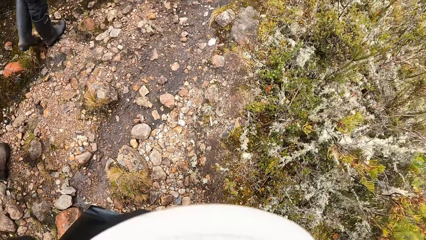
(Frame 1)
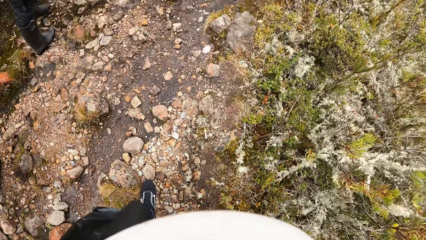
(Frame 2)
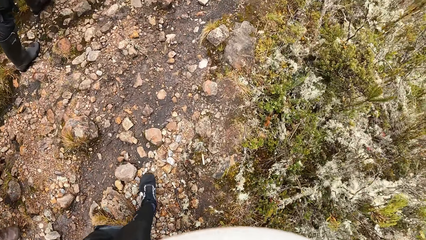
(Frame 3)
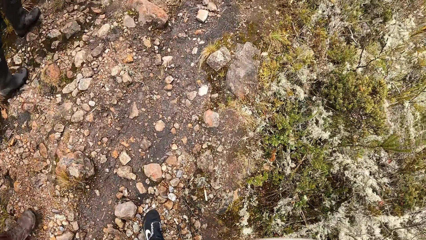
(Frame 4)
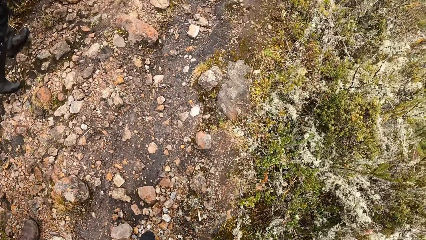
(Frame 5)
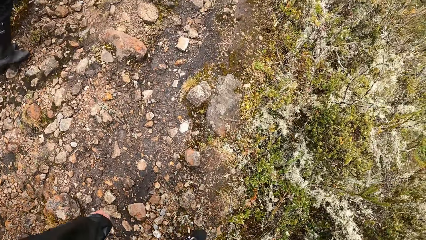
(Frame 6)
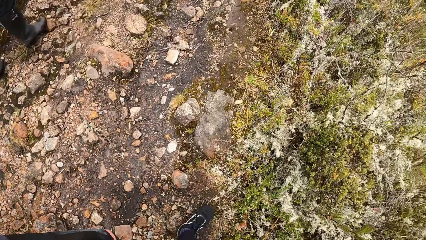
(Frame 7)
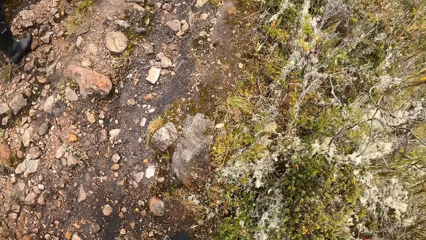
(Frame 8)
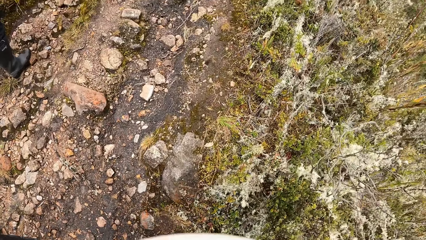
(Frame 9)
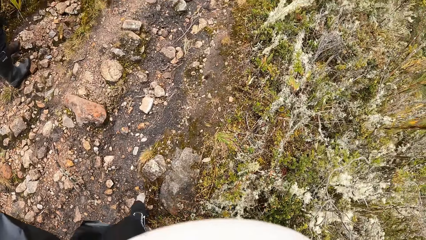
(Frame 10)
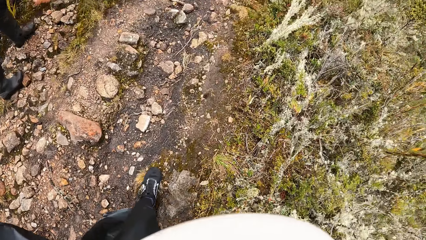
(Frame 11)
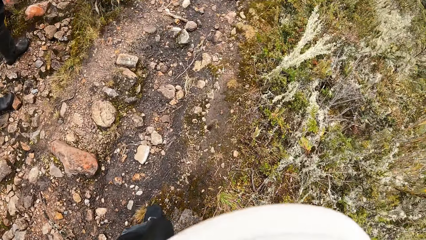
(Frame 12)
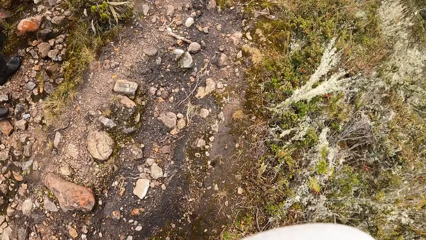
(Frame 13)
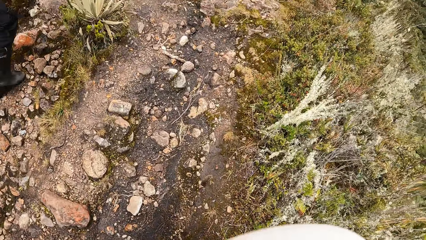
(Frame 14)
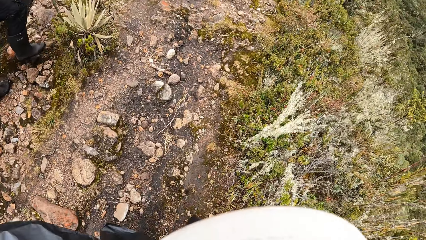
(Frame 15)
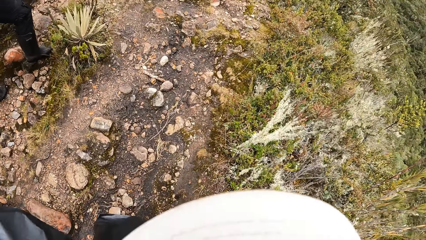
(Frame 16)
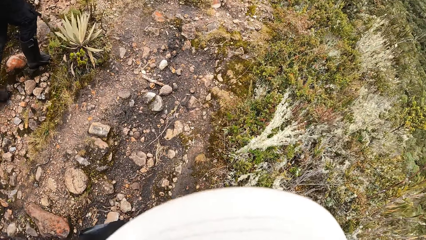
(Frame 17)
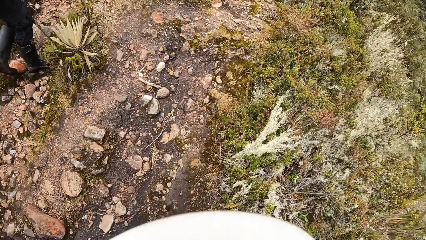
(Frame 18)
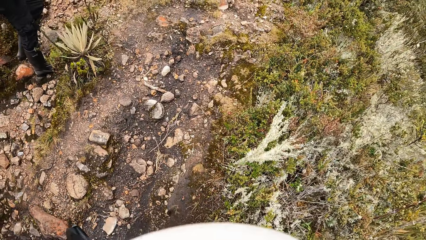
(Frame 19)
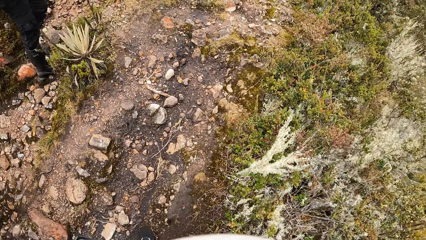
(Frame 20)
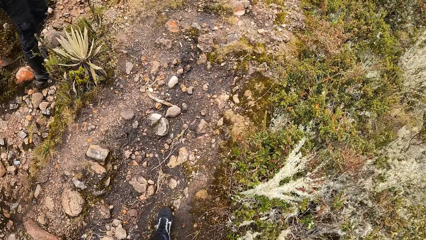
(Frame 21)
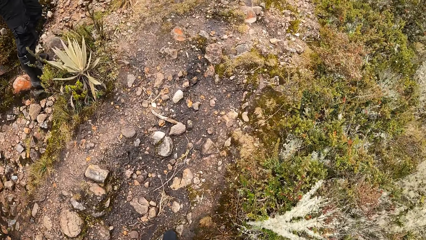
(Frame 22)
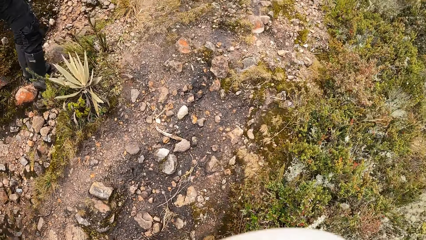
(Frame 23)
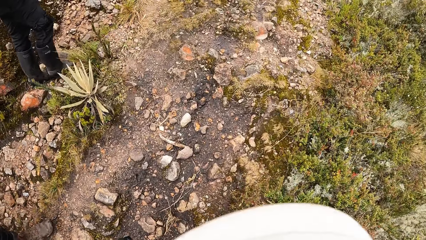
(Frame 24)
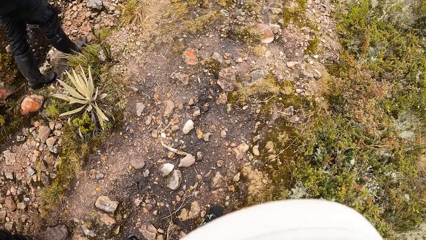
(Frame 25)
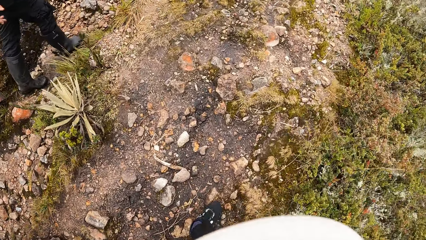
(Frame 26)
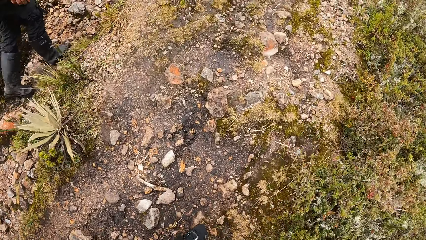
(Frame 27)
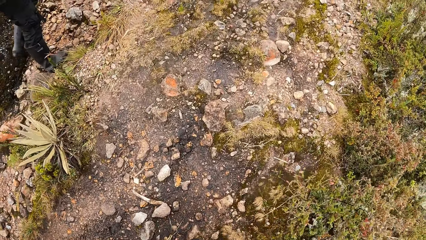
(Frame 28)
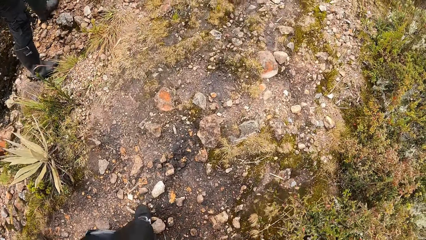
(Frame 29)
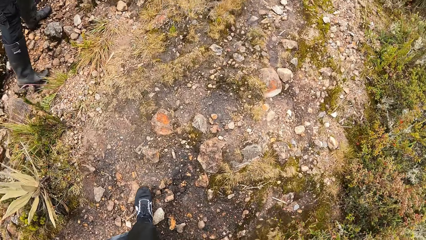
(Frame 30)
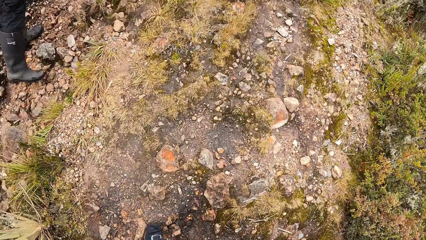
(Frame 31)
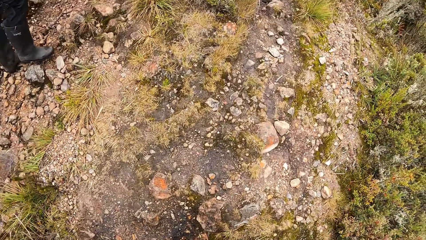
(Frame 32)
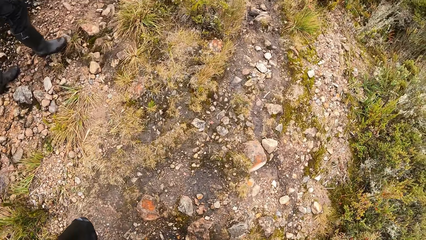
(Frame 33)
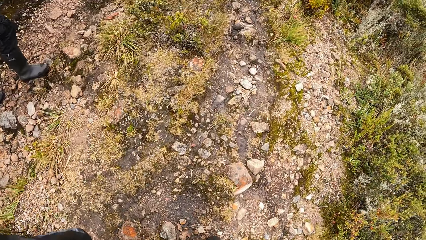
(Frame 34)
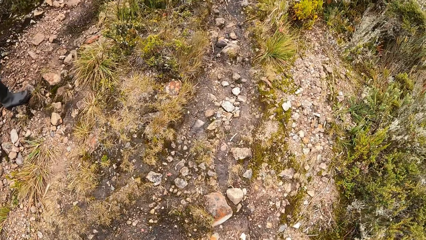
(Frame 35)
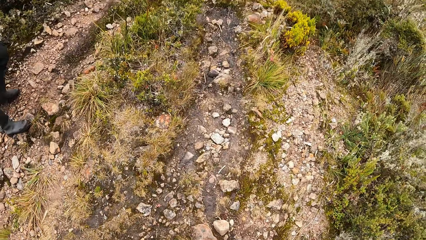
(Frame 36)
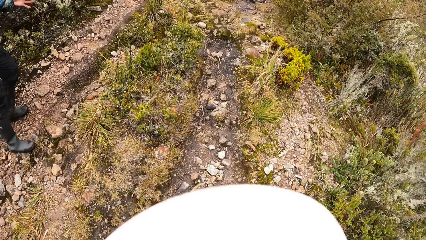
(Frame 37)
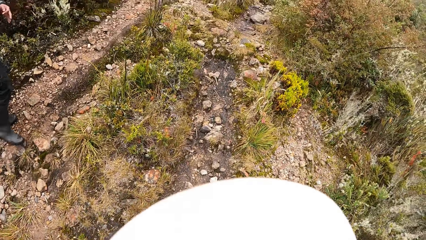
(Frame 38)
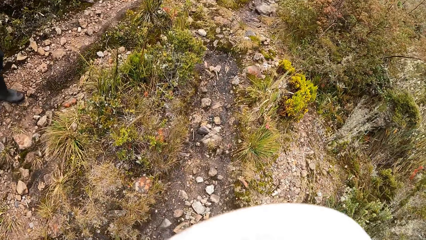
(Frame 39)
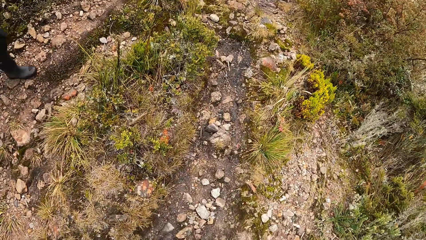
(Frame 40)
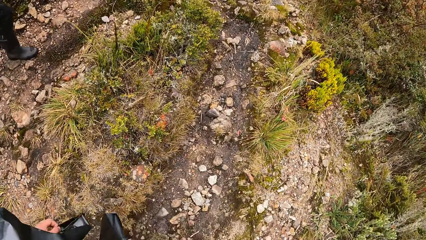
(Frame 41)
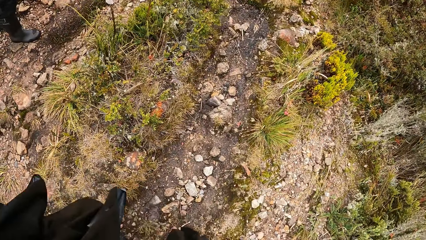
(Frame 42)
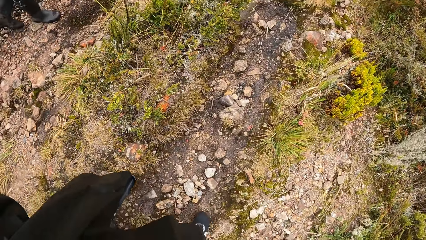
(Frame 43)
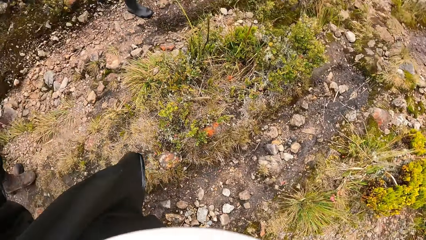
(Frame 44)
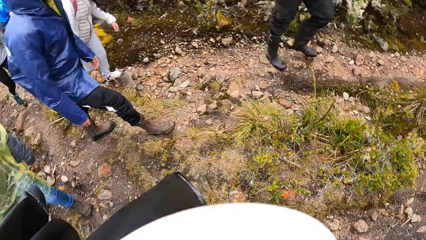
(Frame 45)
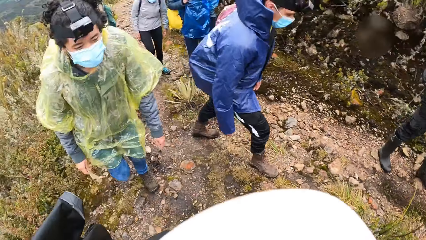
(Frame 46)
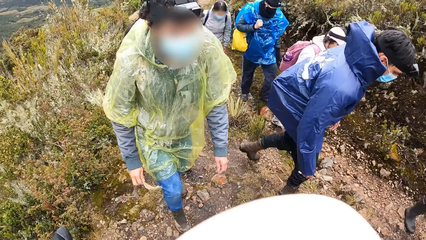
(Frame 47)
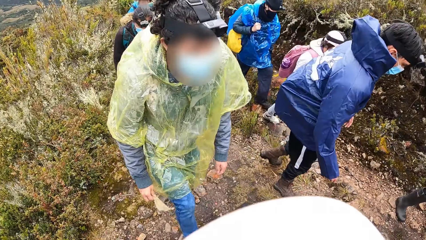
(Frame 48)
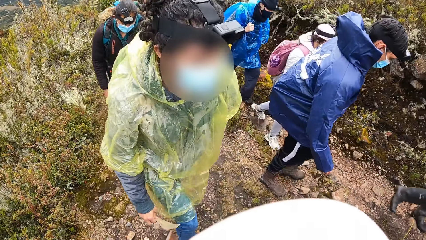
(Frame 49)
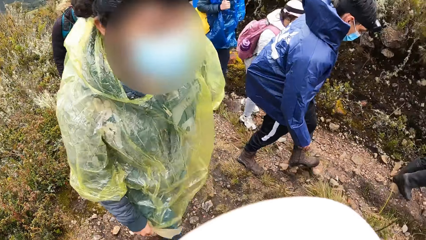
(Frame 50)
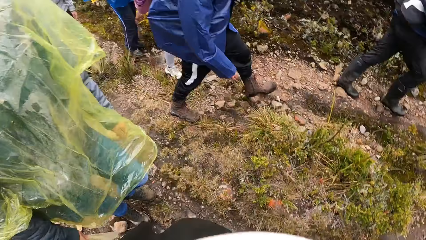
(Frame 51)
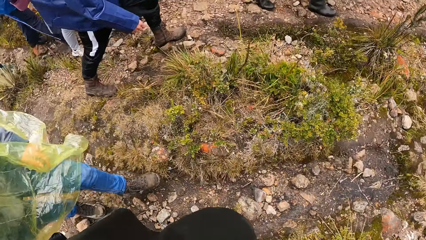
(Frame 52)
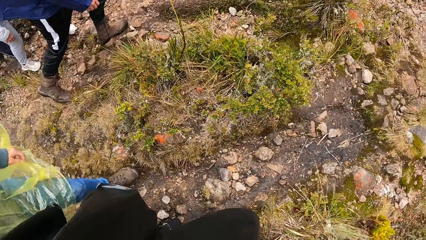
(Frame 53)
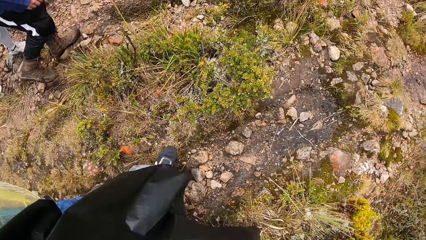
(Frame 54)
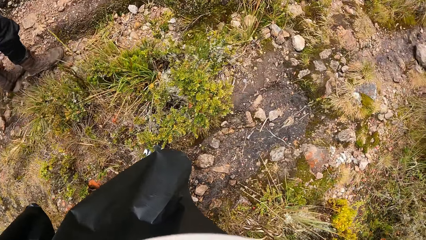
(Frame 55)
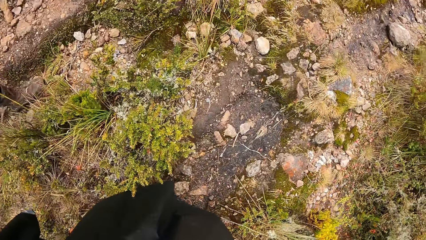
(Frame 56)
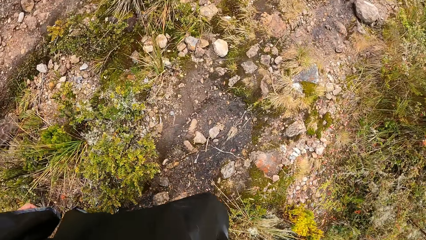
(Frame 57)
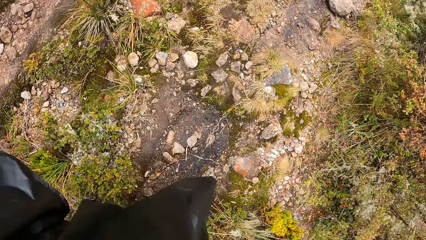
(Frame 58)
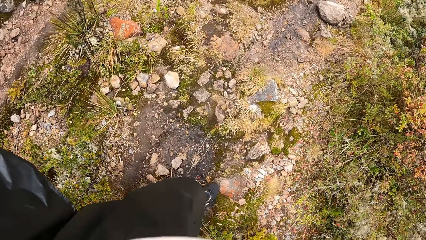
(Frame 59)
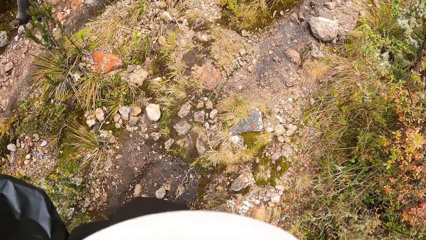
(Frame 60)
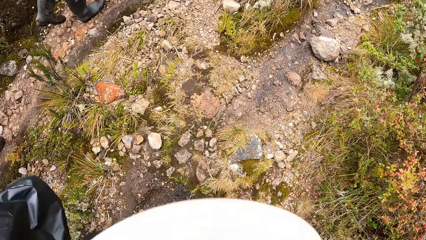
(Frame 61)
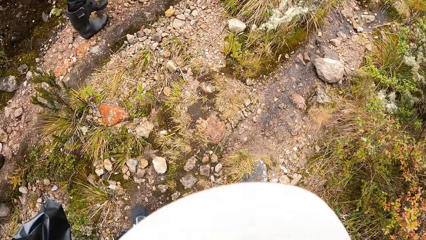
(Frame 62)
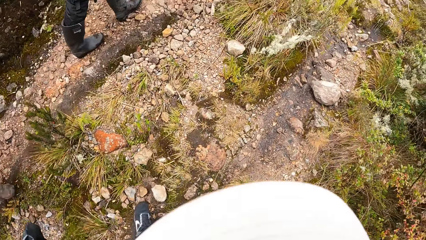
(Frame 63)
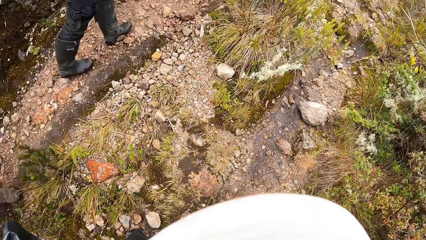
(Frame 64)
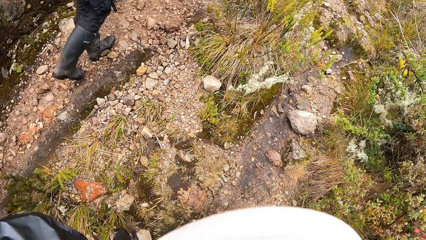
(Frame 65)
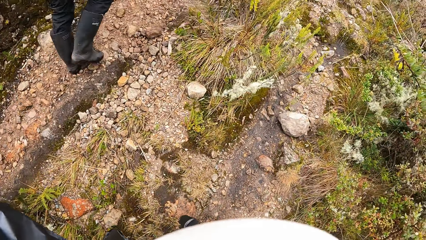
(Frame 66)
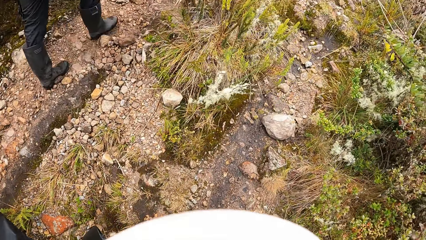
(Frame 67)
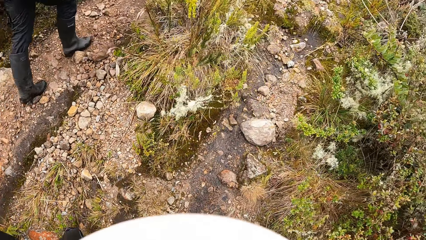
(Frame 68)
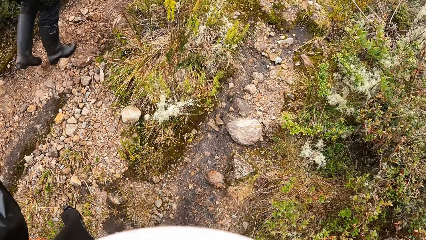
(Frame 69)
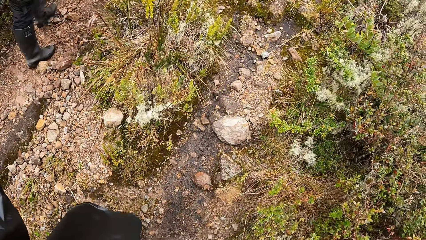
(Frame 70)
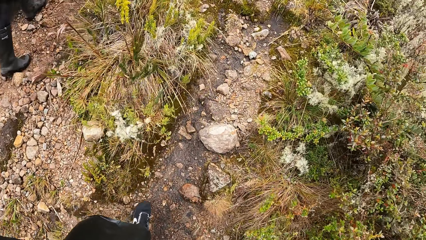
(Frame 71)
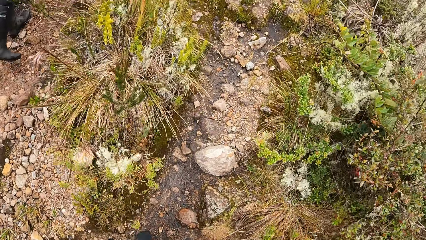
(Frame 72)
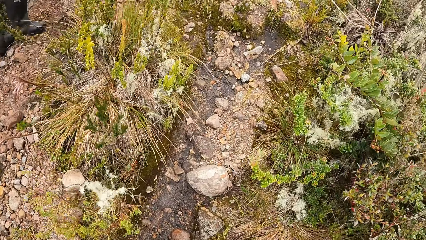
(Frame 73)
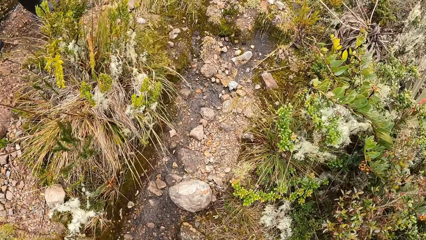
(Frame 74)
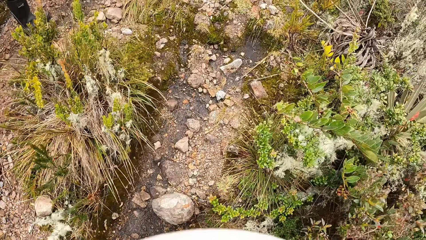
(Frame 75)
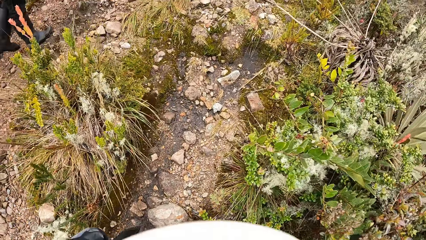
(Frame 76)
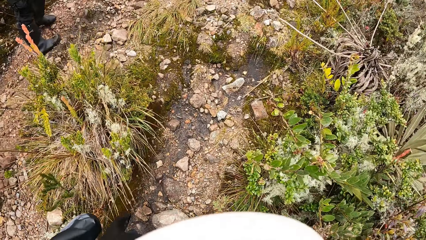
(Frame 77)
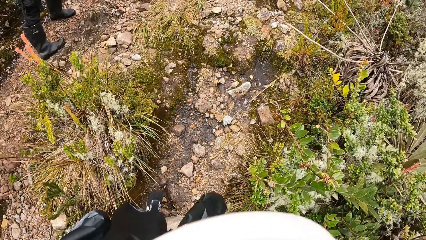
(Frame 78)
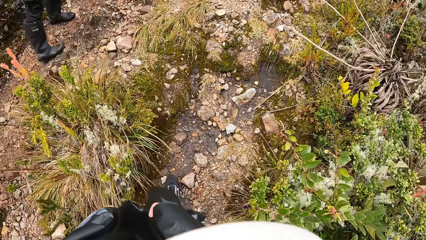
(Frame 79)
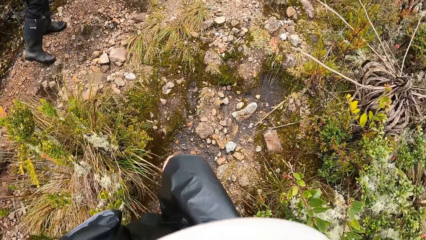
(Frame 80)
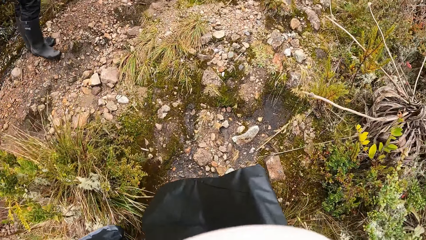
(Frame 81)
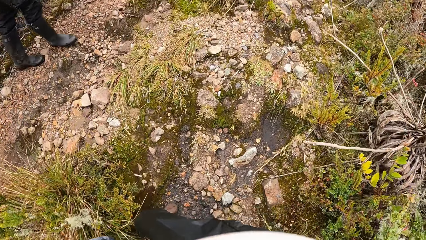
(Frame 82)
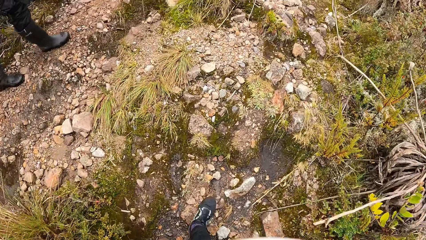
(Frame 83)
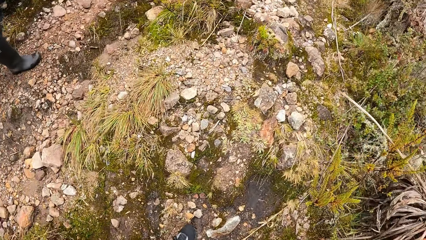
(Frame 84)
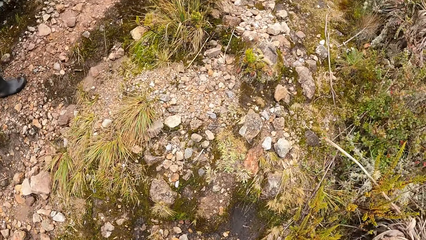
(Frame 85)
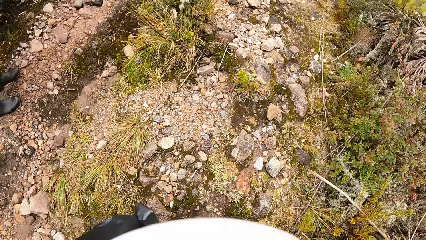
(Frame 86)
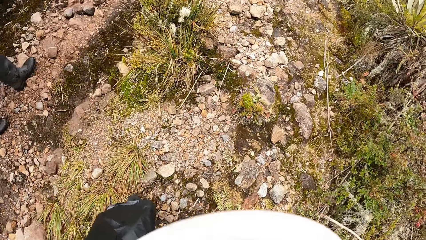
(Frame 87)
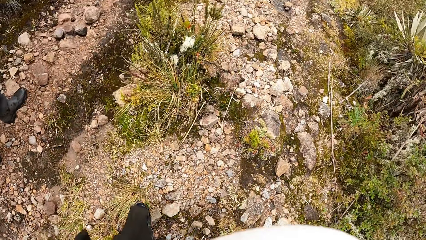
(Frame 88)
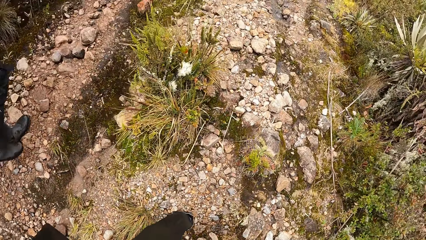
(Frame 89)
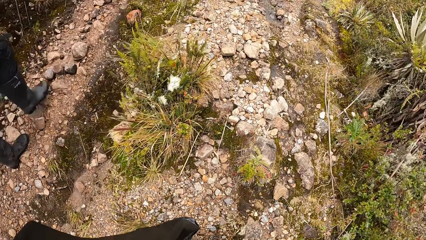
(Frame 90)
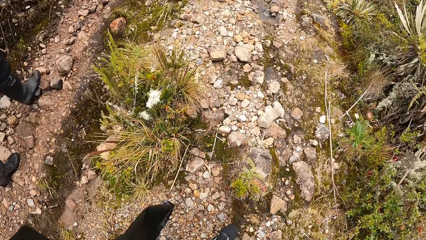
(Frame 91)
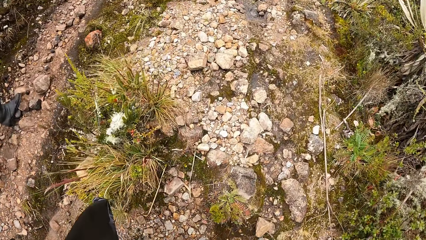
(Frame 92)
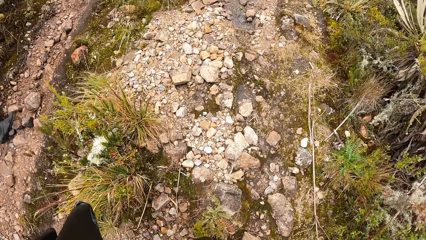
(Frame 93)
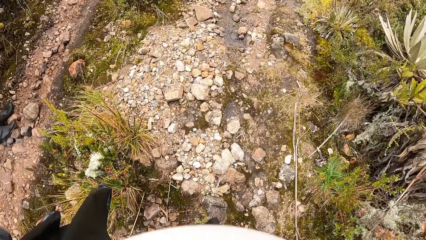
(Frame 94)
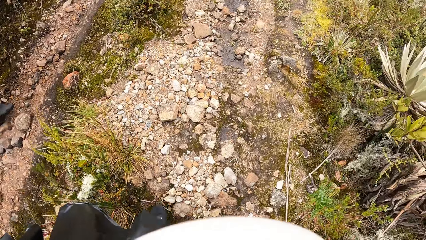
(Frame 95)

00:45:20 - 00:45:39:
The camera wearer walks around the forest with a man. They turn around. They look at other men. They walk on the hill. They walk around with the men.
